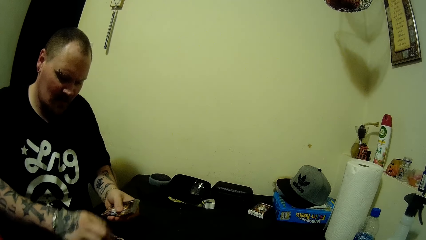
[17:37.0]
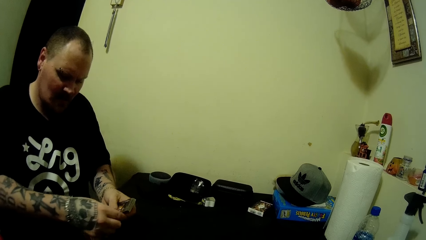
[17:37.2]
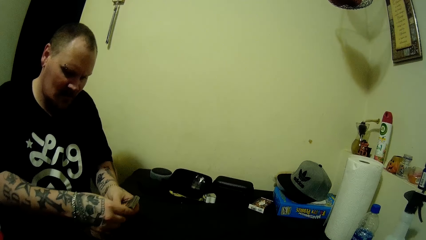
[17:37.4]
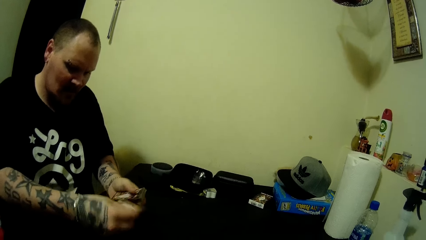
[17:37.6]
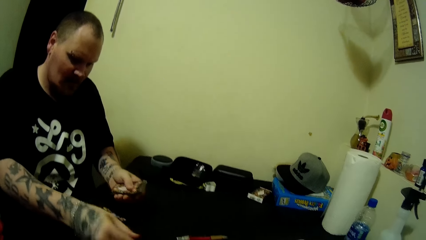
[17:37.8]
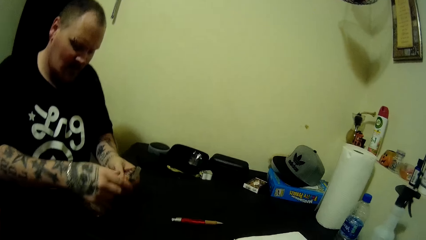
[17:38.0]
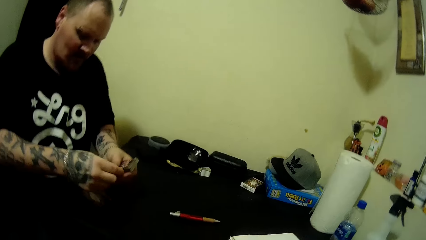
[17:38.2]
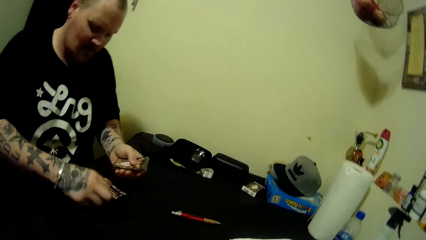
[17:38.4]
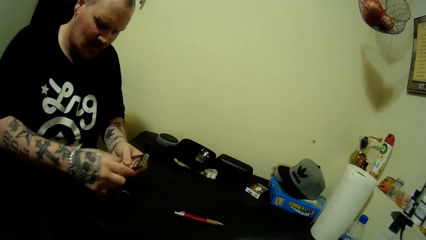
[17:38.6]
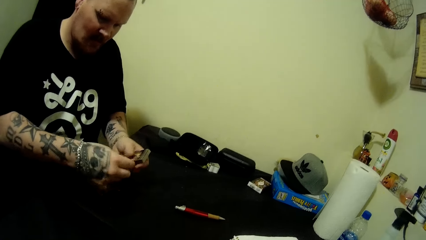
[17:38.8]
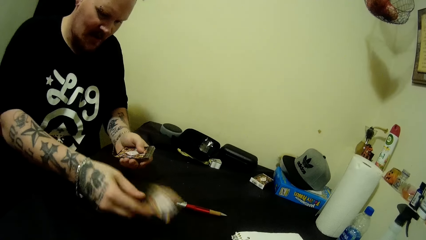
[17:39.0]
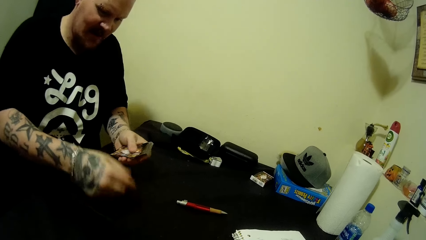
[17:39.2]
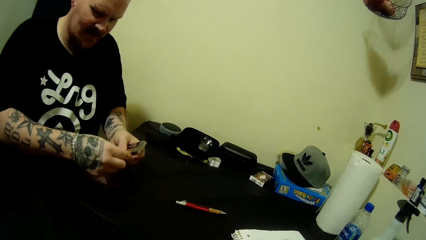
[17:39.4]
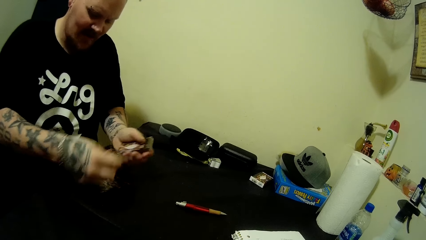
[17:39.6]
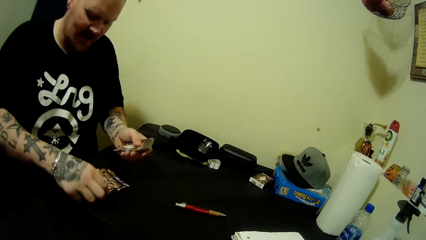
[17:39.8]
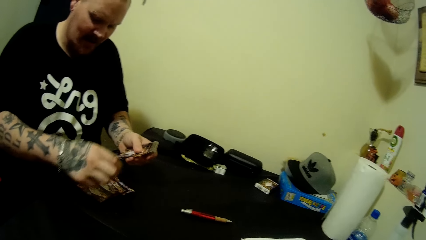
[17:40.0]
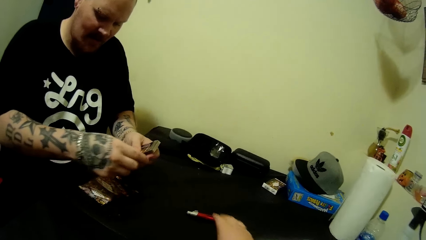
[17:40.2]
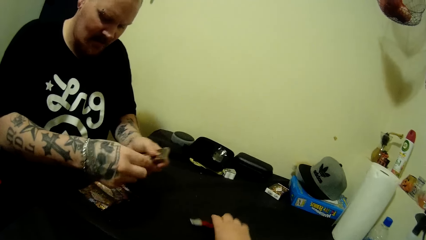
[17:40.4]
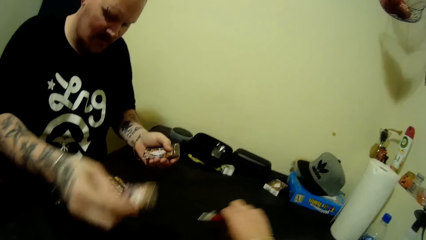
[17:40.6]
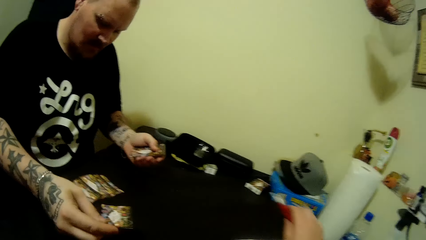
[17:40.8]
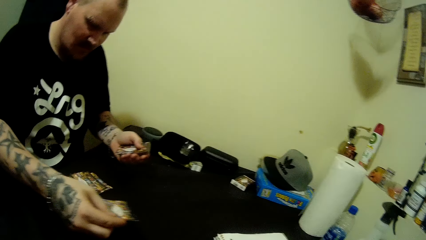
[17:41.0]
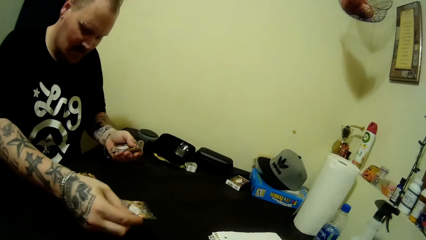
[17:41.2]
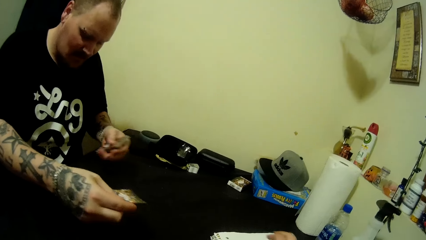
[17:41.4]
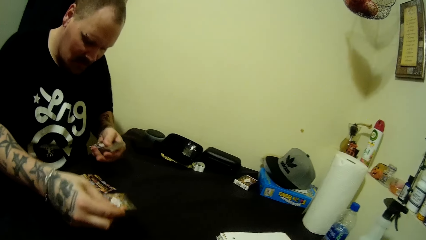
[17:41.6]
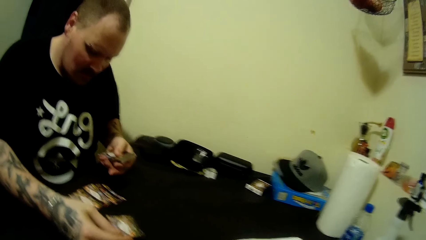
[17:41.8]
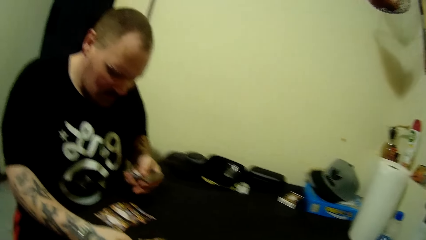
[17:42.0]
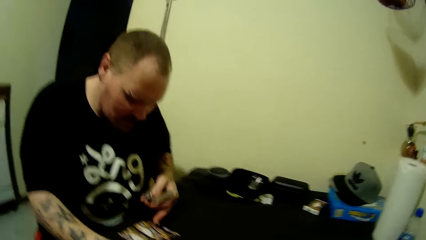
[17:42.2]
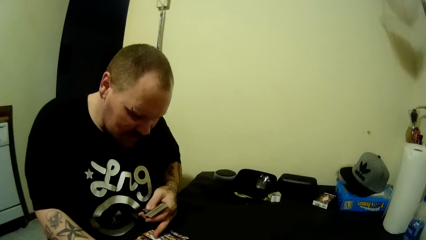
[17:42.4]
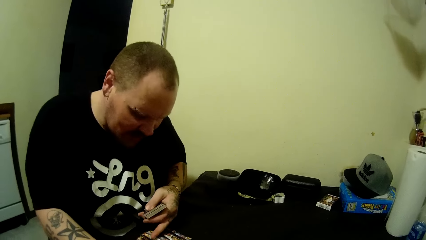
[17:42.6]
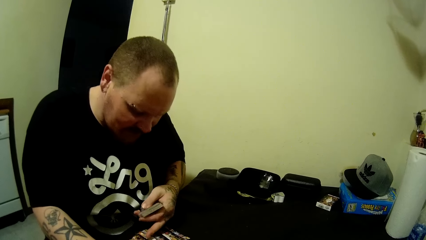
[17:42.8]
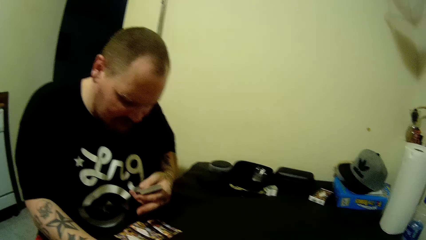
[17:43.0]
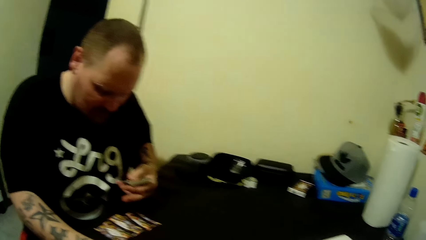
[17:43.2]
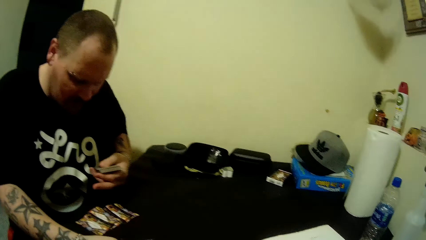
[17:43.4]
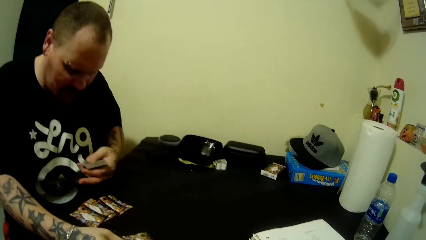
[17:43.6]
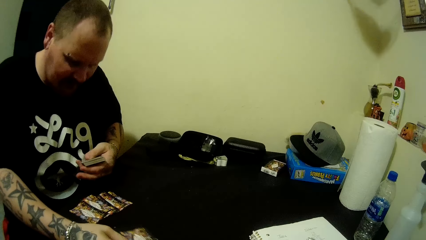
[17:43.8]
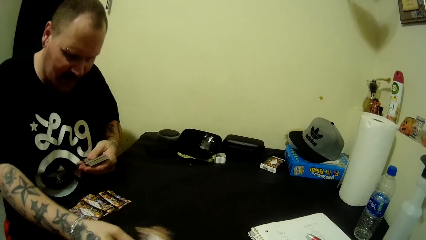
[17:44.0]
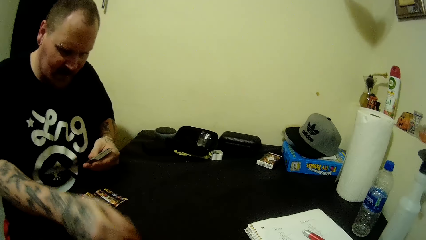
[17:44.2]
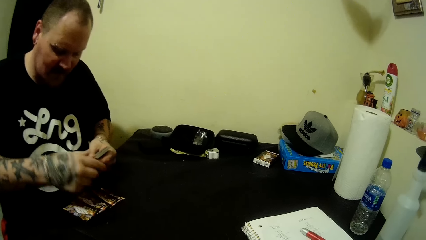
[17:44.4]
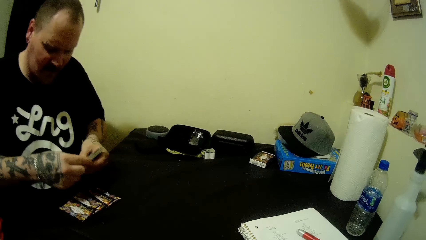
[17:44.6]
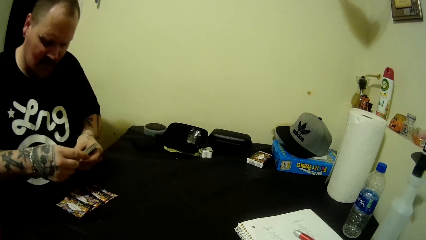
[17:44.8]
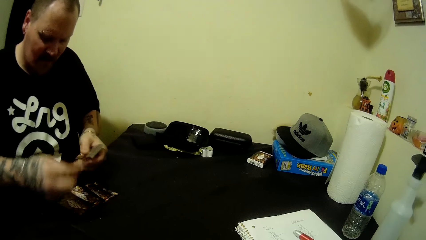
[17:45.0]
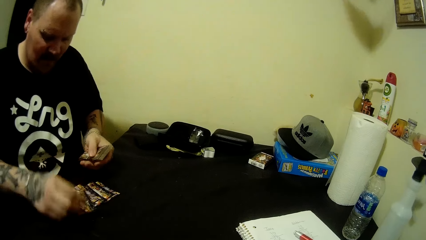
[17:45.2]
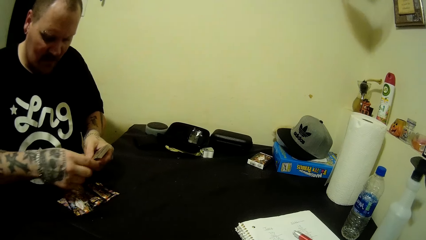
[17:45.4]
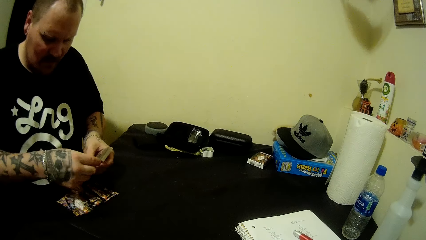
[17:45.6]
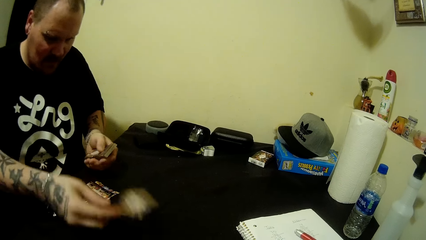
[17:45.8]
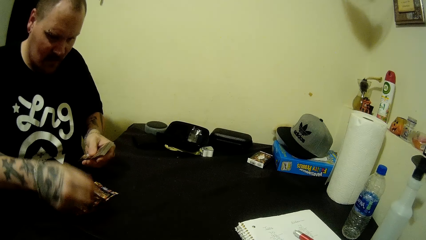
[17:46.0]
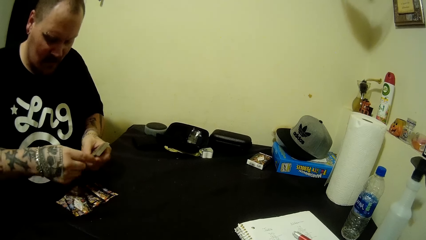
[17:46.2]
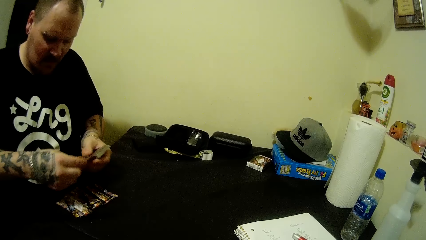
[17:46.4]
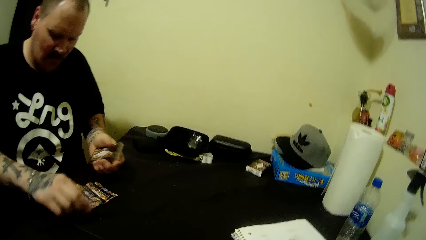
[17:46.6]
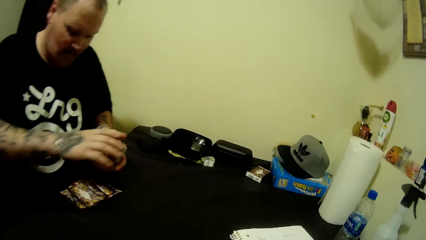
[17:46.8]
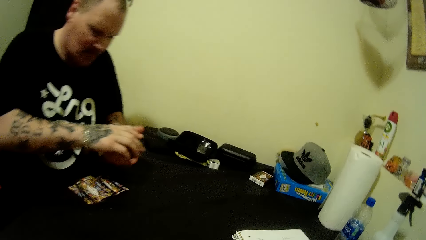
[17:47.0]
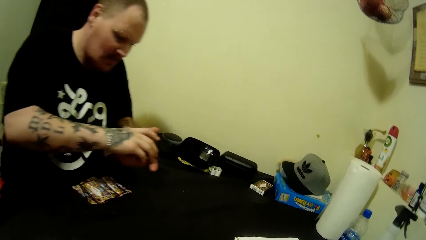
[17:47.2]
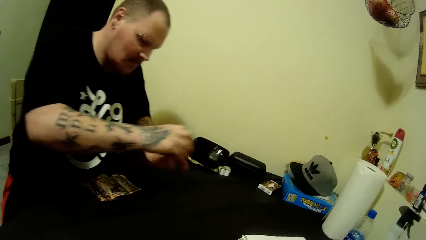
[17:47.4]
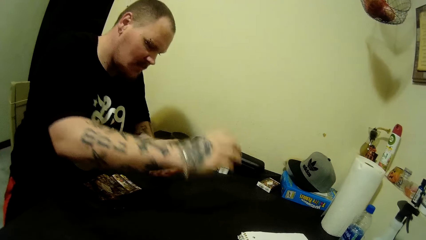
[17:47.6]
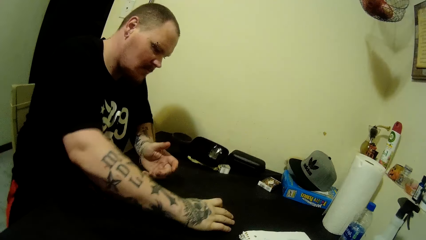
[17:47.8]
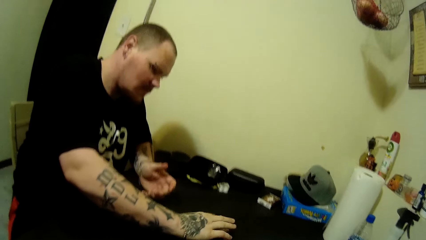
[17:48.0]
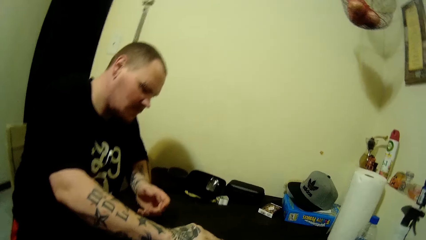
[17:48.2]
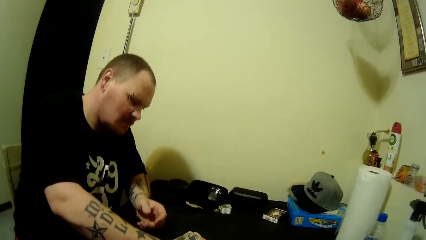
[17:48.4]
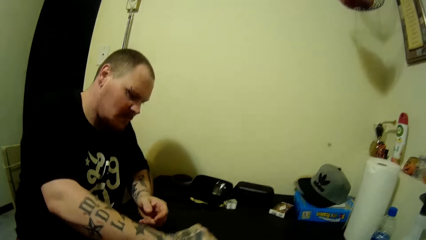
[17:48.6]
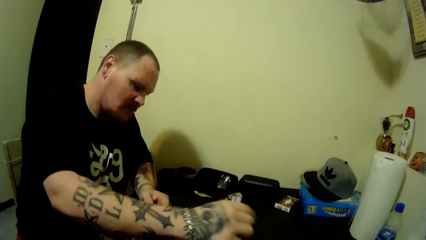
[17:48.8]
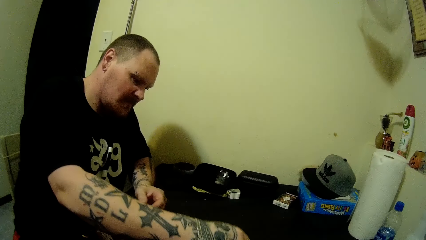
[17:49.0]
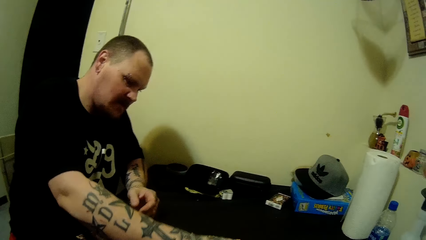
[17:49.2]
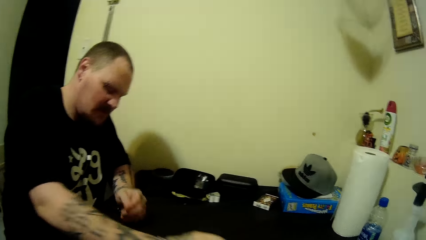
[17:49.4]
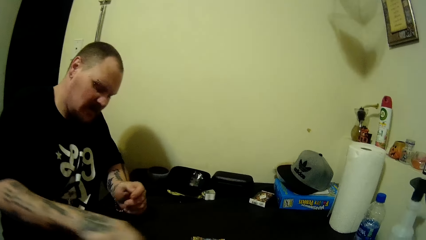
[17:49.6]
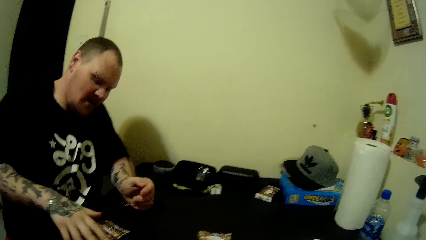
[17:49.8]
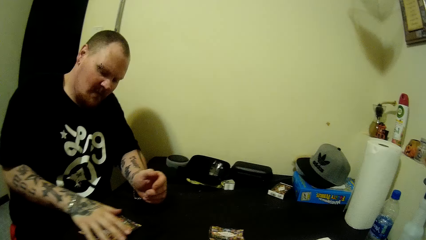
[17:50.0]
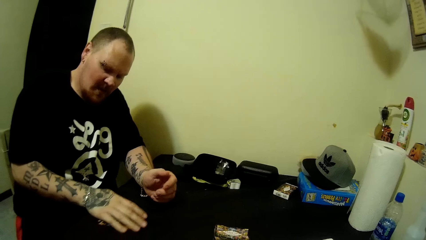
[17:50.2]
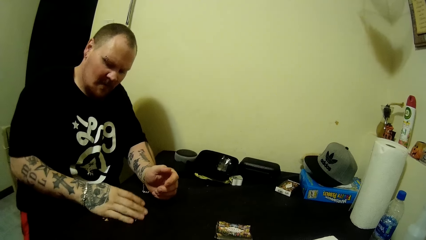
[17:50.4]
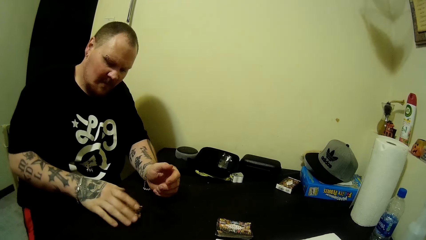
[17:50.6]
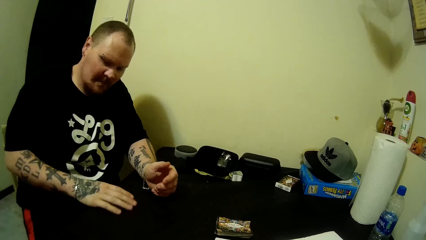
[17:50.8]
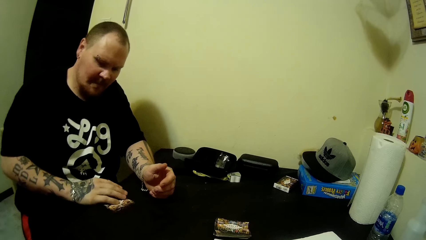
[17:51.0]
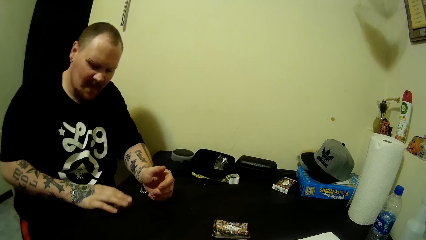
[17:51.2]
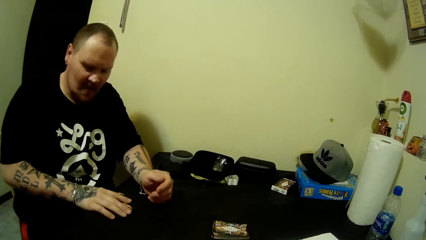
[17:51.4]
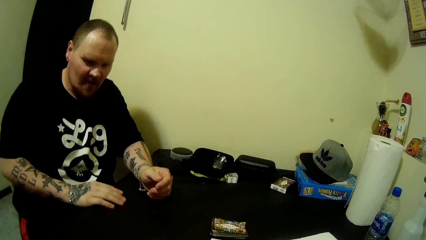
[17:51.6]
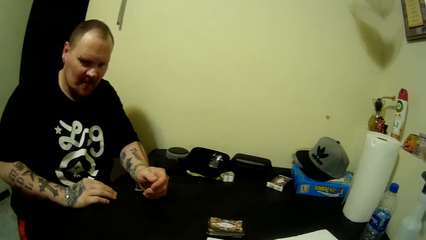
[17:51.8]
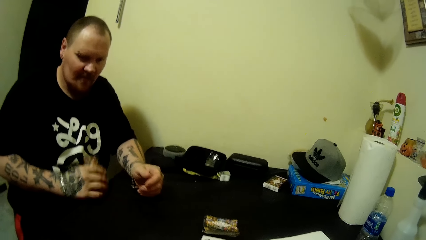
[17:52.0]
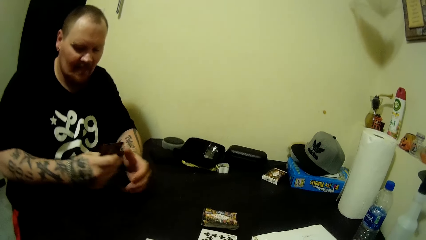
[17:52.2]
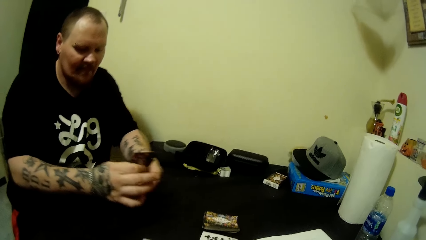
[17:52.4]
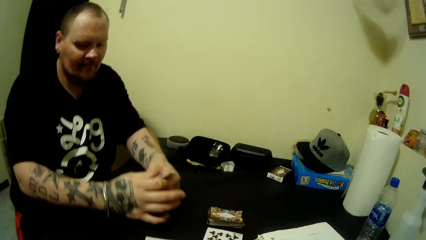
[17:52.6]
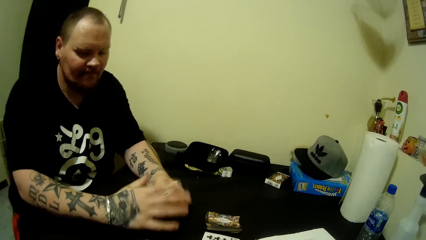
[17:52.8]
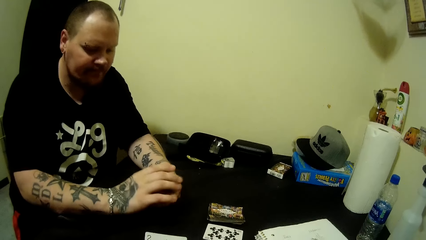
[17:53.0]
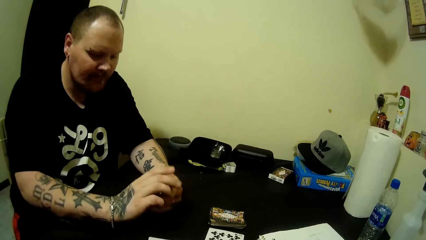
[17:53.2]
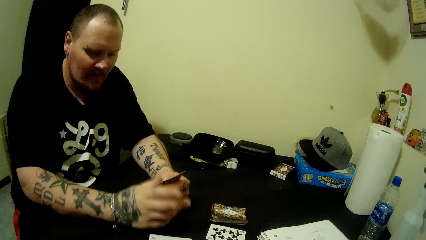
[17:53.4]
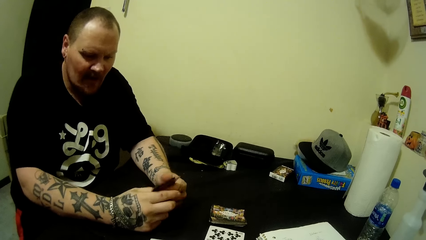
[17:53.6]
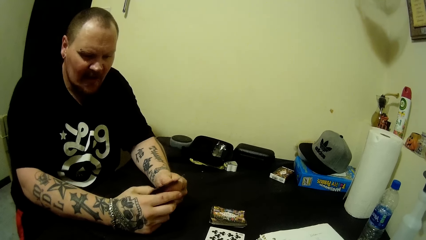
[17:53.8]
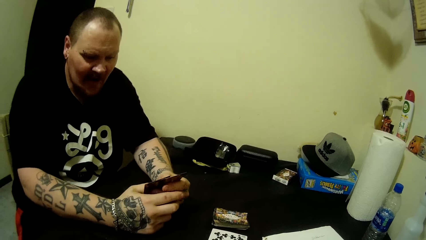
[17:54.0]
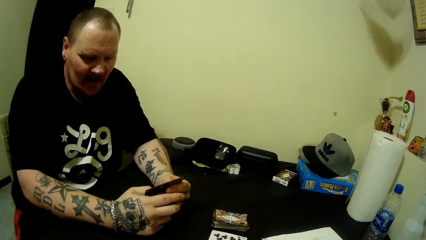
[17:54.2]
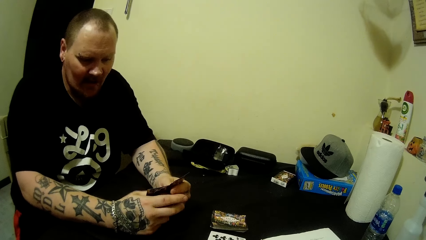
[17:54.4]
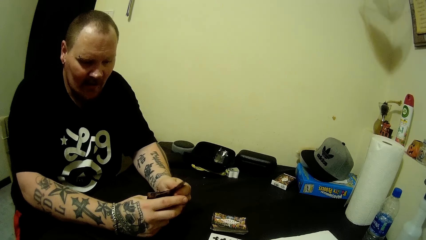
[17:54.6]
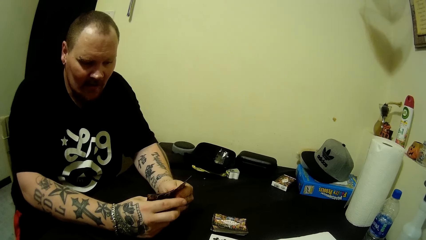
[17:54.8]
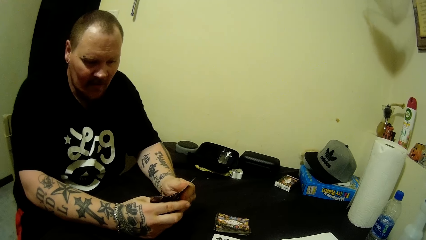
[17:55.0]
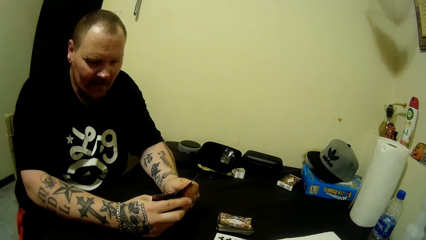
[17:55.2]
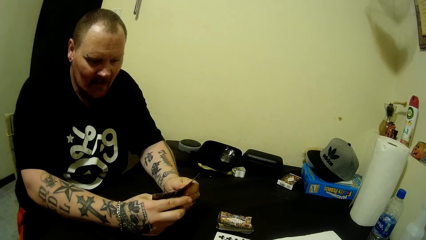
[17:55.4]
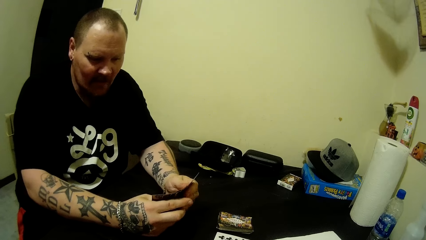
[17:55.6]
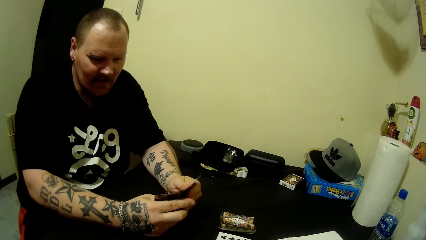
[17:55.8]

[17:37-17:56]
The camera wearer picks up a pen on the table with her right hand. A man reads the playing cards. He puts the playing cards on the table. He drops the stack of cards on the table with his right hand. He turns the playing cards on the table. He touches the cards on the table with his right hand and packs the cards on the table with his right hand. He picks up the playing cards on the table. He adjusts the stack of cards in both hands.
